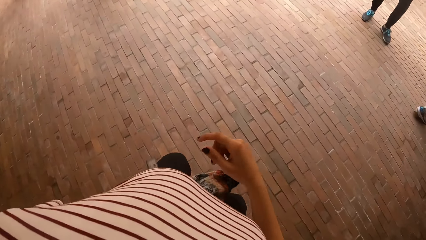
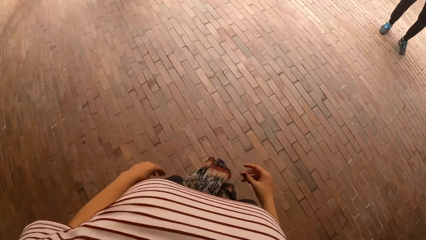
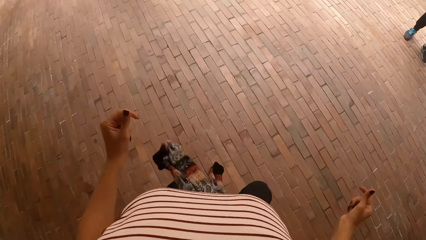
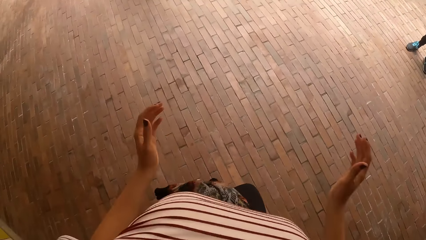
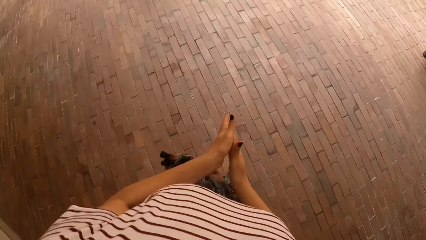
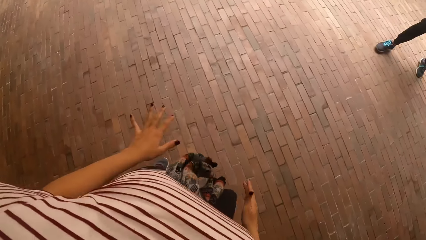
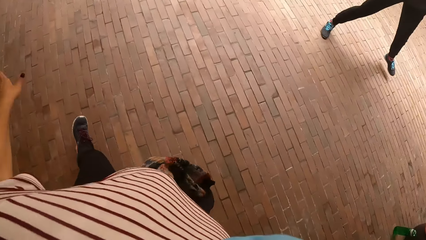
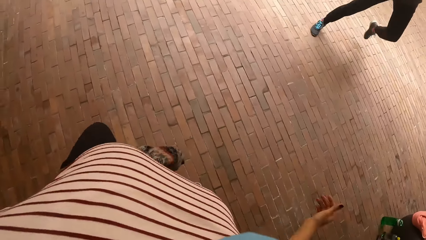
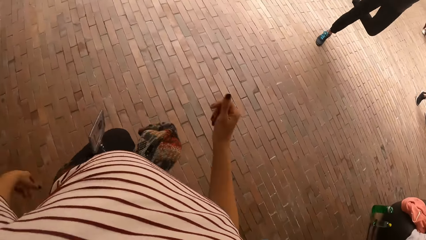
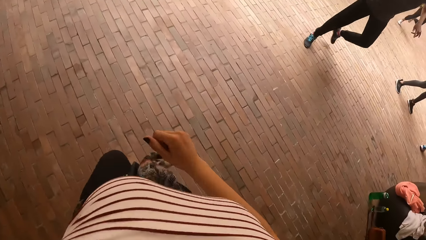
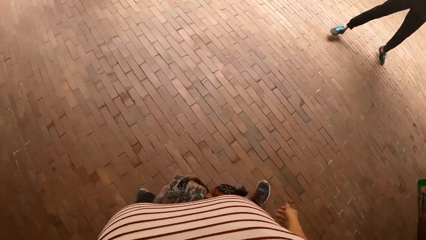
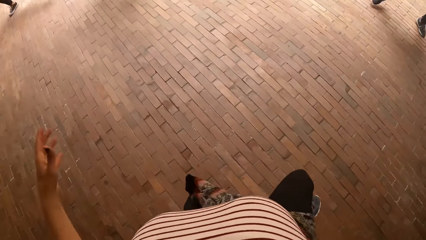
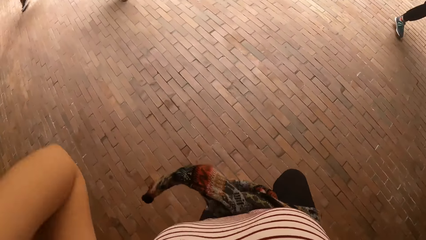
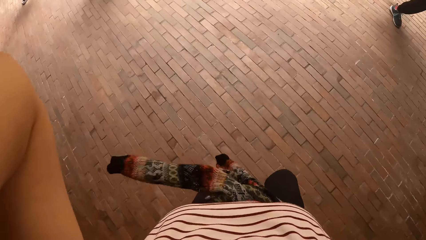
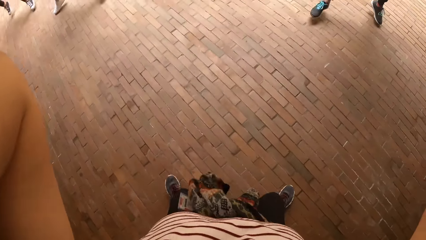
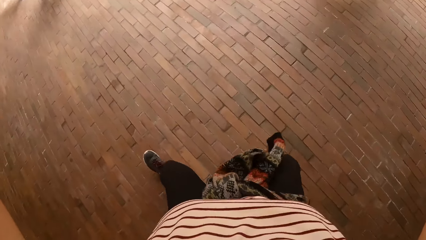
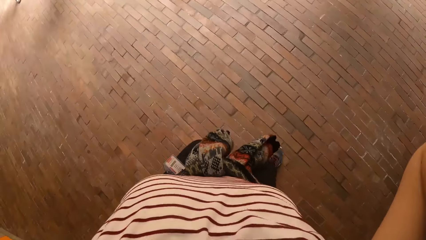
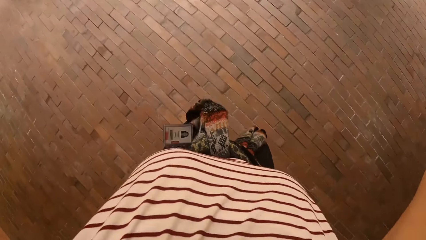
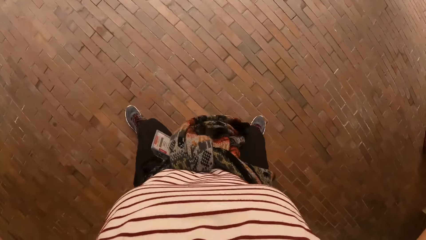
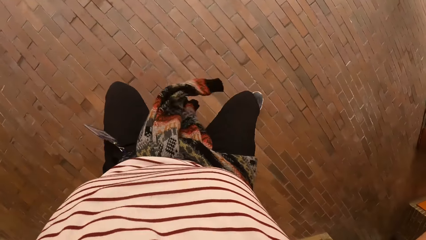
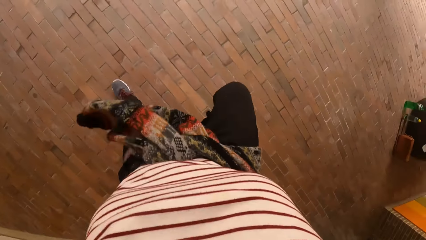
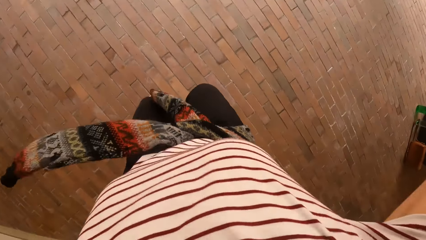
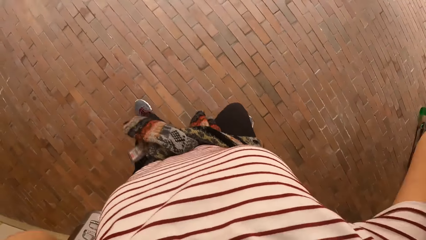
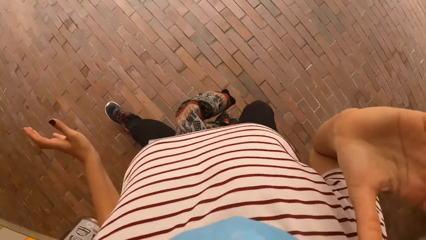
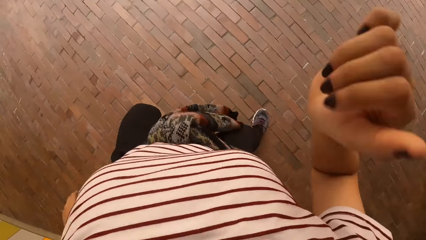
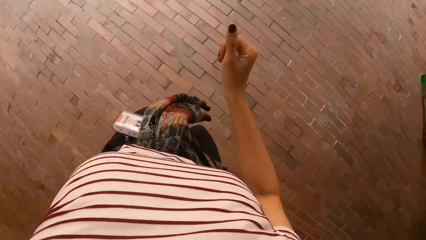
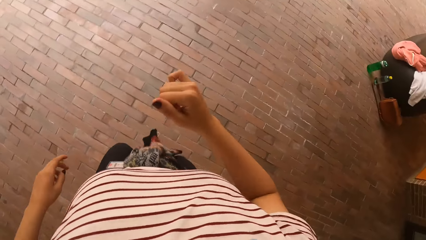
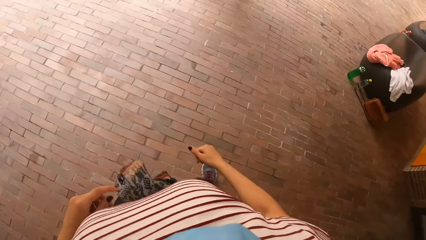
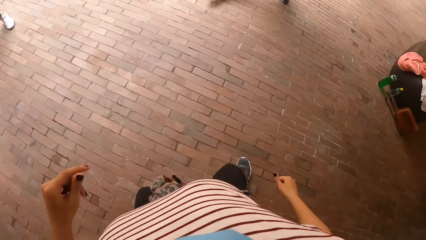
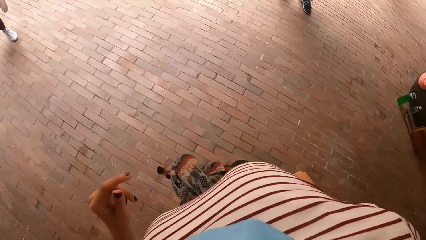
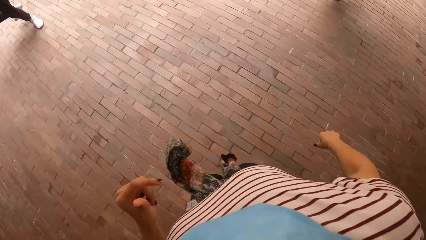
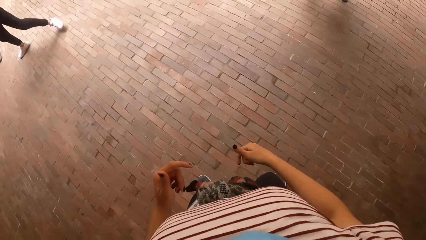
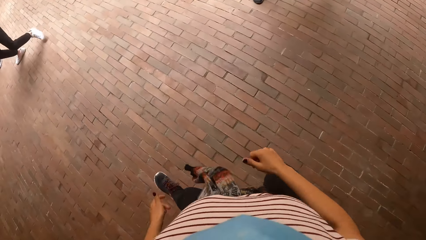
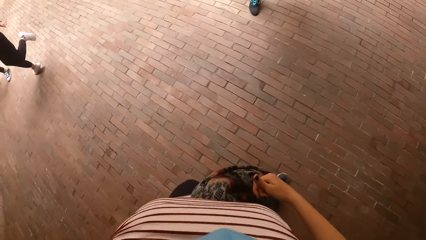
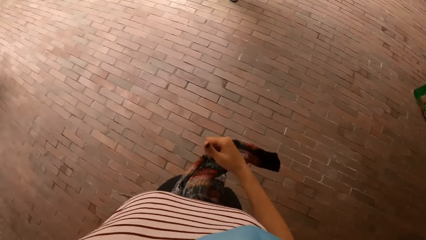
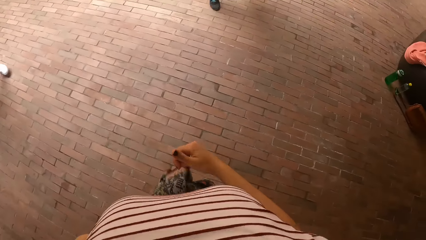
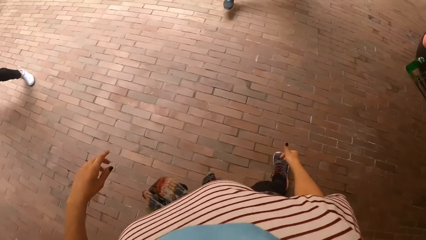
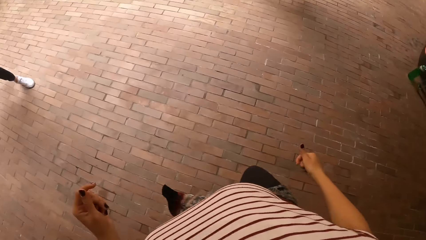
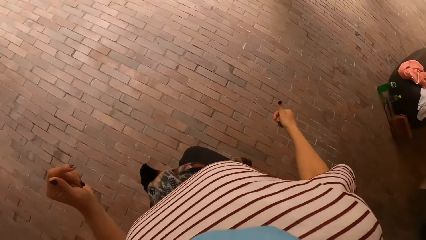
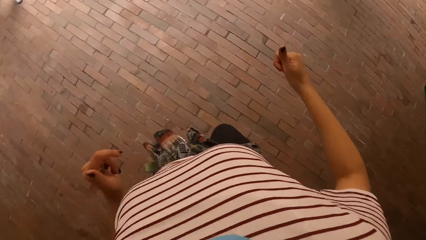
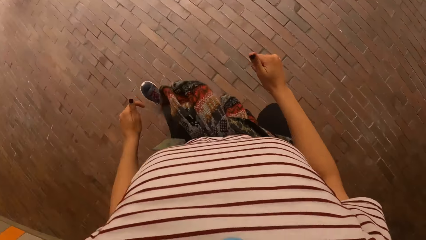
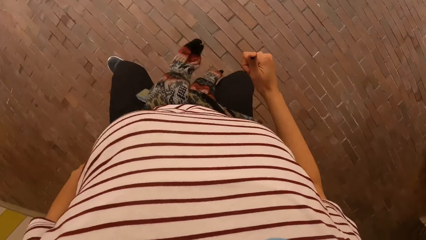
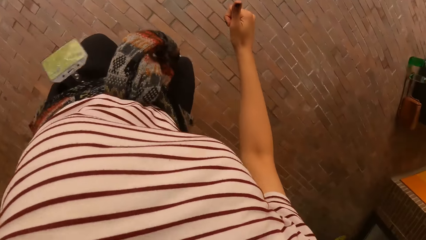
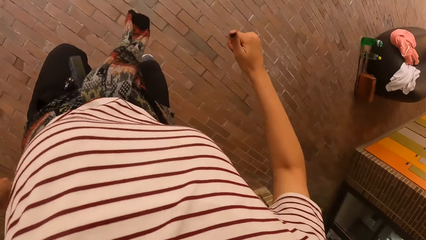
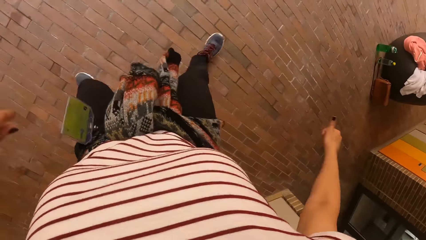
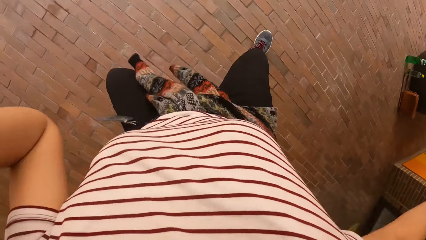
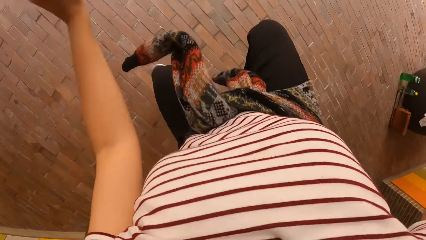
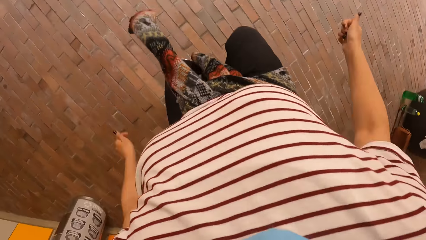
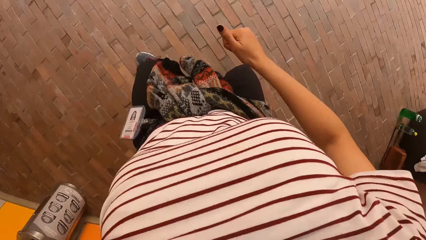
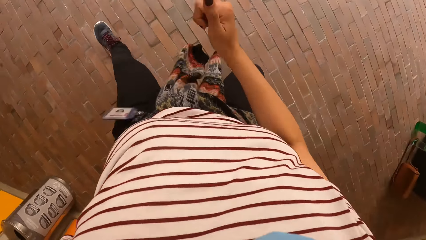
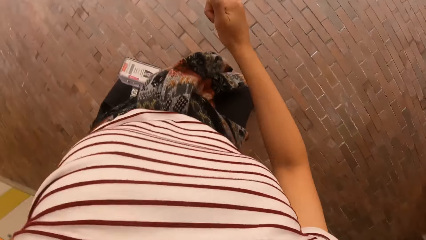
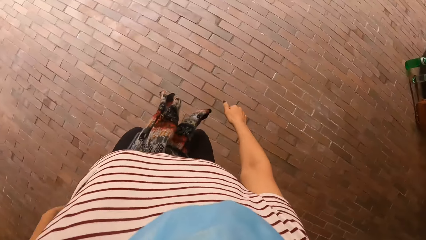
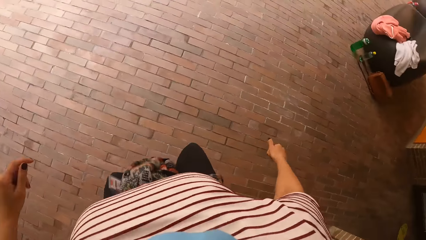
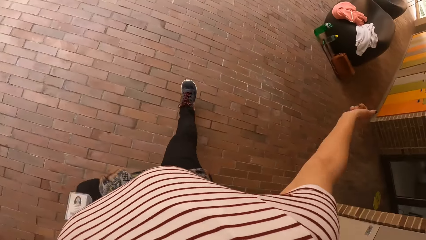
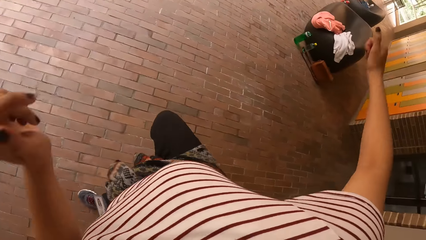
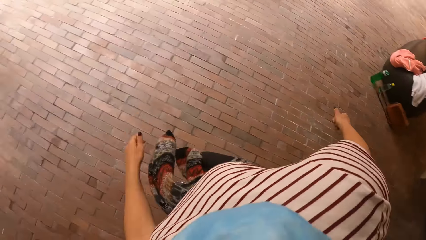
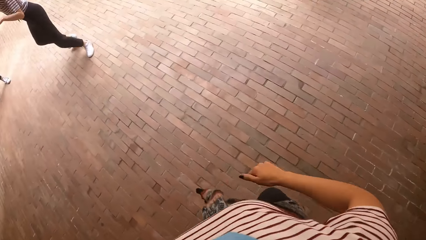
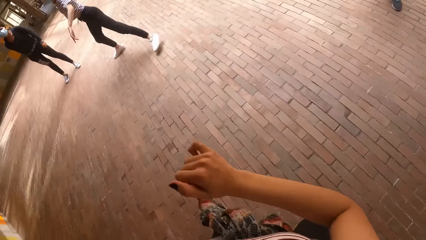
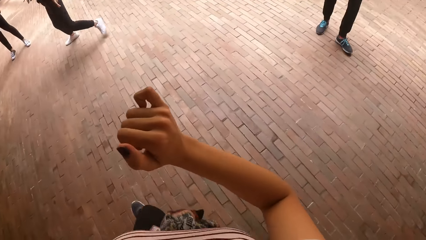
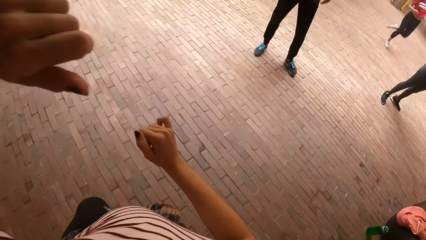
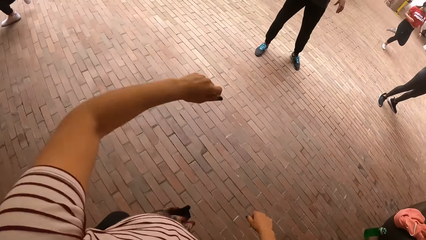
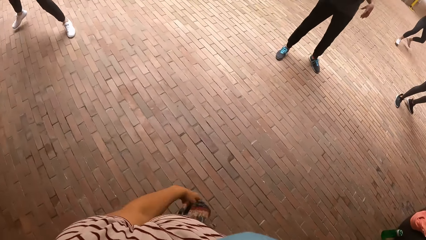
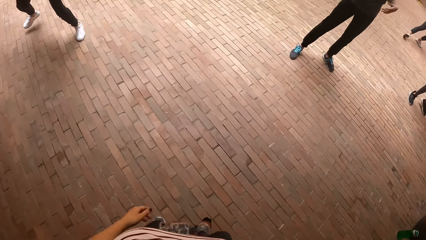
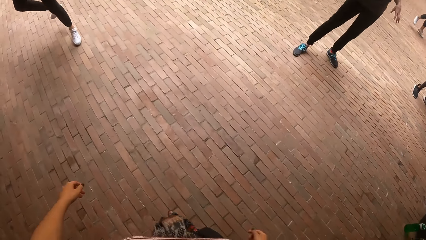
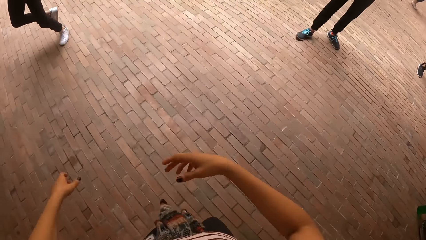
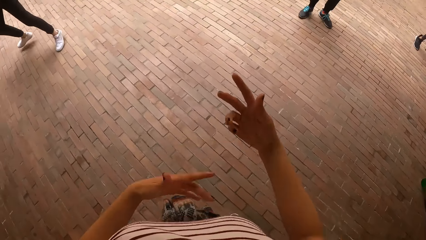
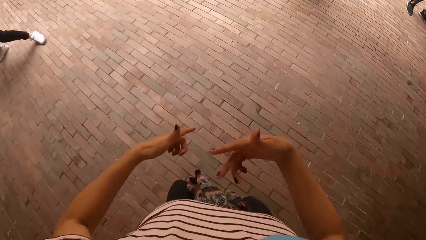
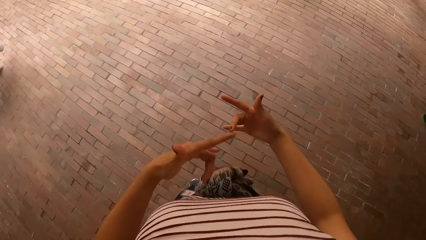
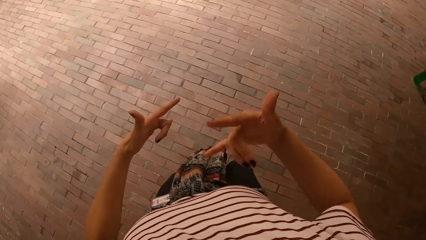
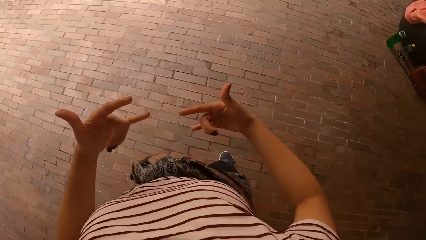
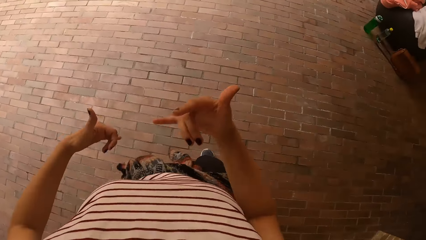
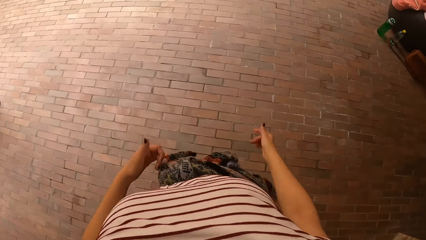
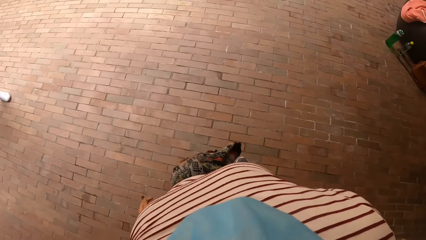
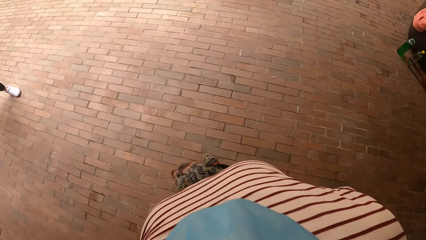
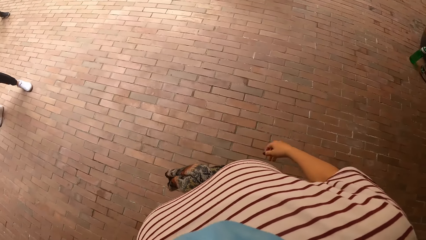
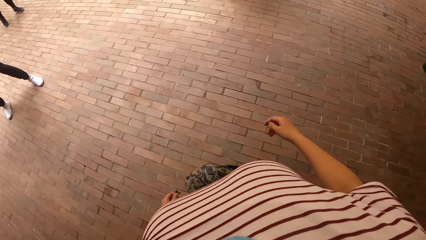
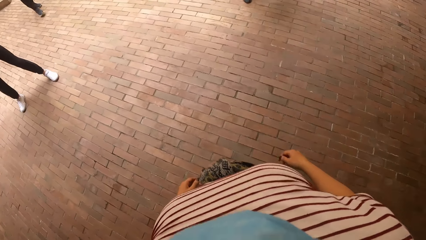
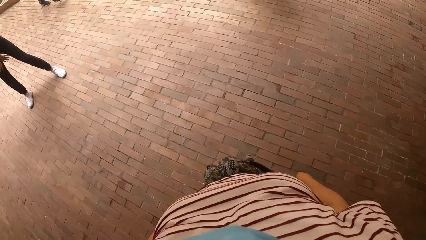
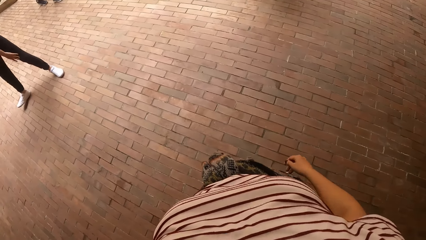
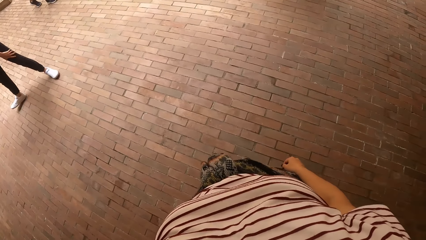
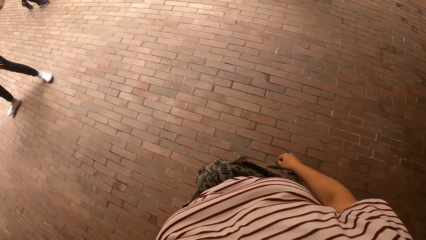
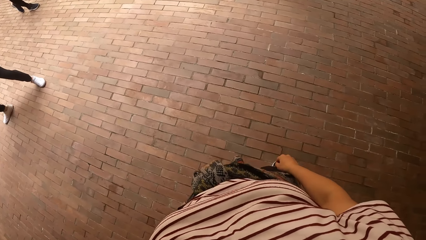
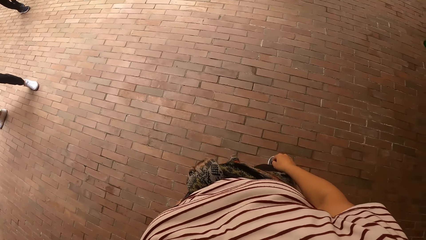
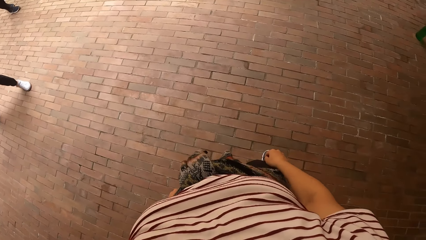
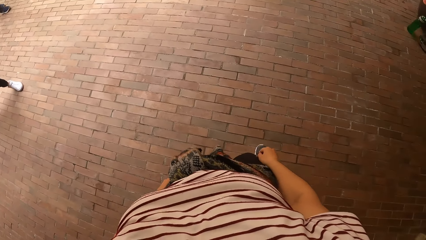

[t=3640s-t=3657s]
The man dances. The girl dances. The girl dances again. The camera wearer looks around.
